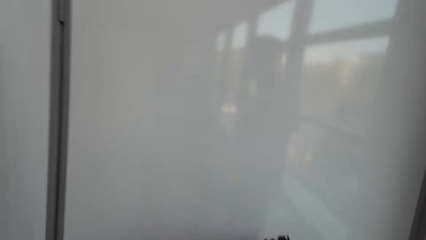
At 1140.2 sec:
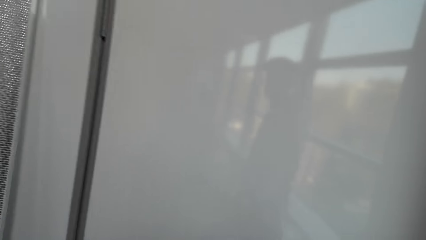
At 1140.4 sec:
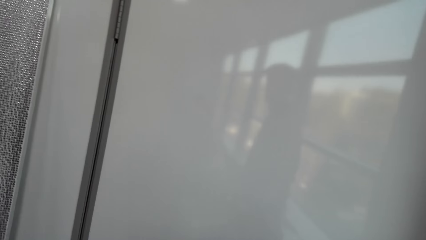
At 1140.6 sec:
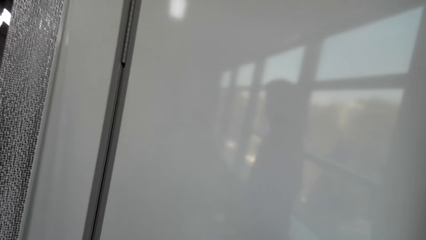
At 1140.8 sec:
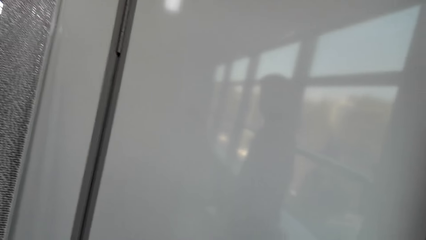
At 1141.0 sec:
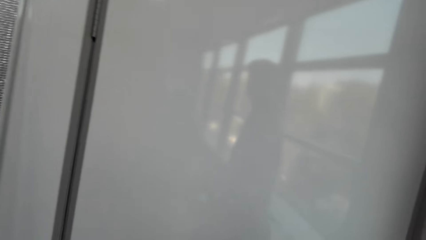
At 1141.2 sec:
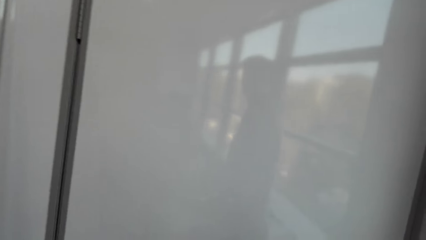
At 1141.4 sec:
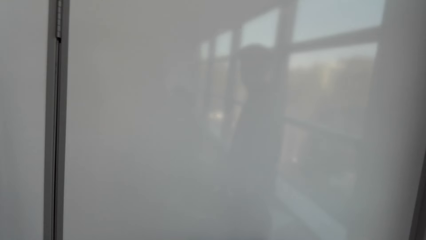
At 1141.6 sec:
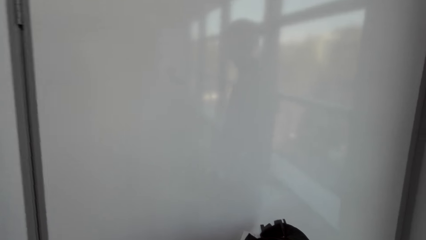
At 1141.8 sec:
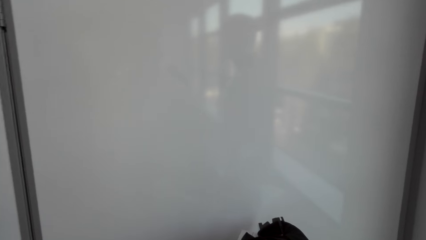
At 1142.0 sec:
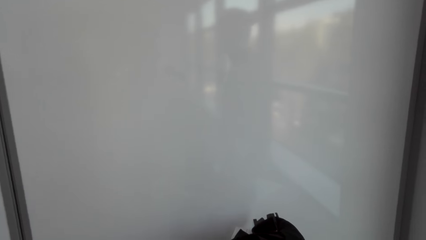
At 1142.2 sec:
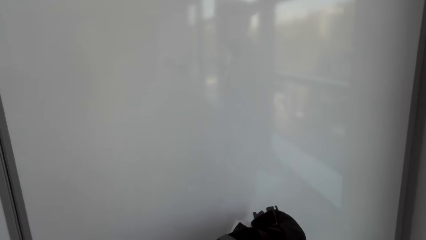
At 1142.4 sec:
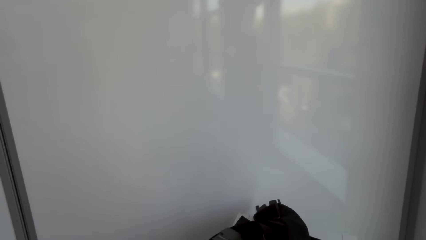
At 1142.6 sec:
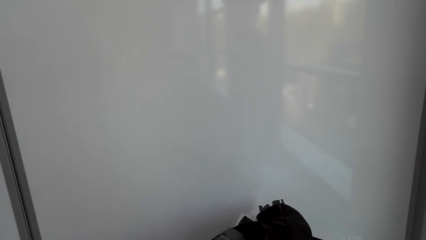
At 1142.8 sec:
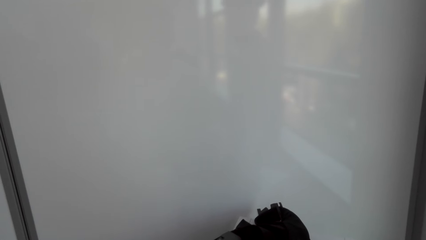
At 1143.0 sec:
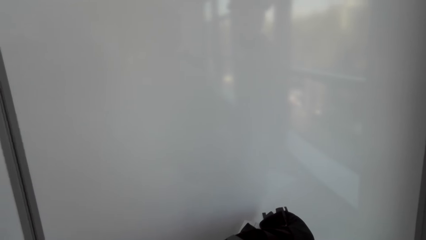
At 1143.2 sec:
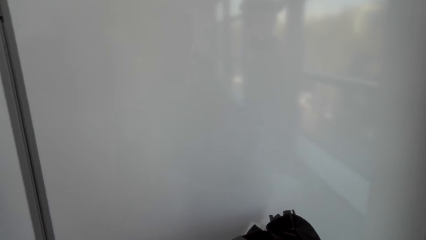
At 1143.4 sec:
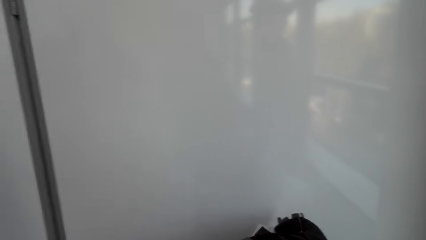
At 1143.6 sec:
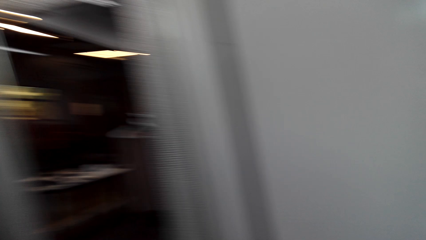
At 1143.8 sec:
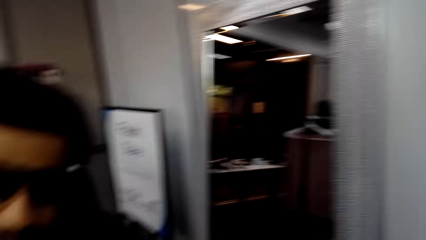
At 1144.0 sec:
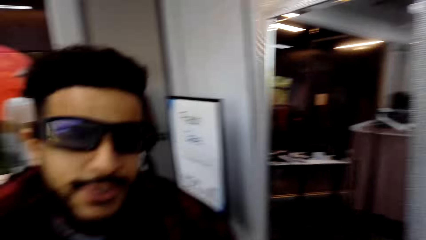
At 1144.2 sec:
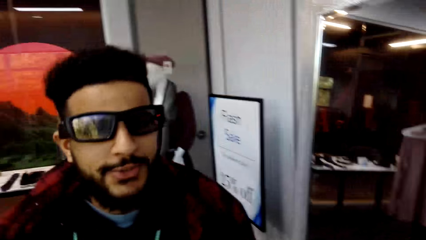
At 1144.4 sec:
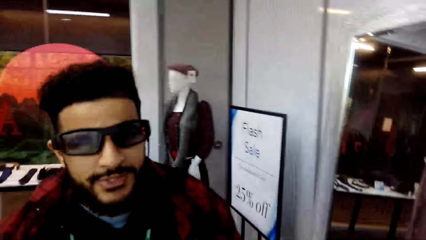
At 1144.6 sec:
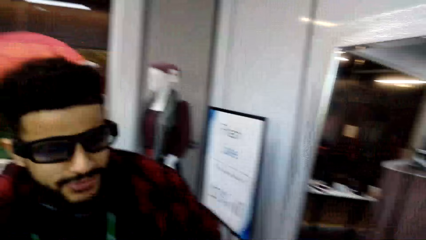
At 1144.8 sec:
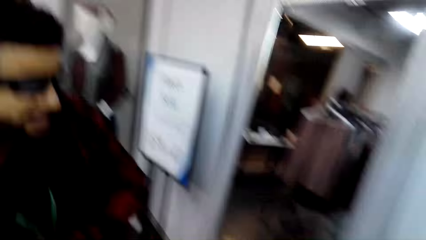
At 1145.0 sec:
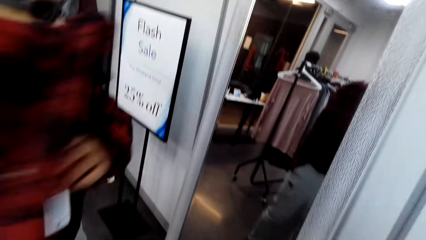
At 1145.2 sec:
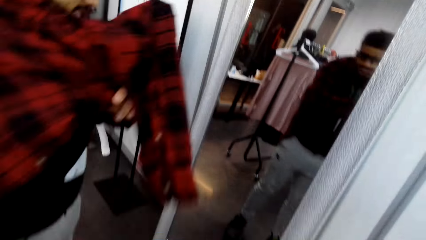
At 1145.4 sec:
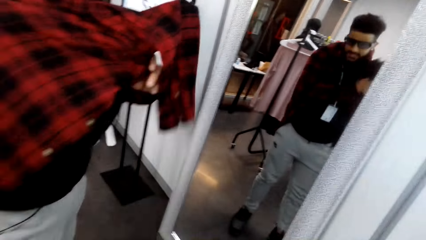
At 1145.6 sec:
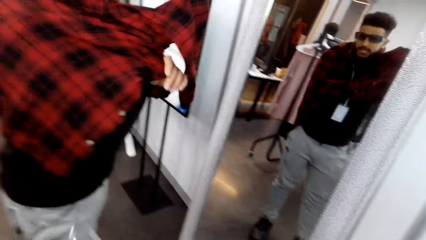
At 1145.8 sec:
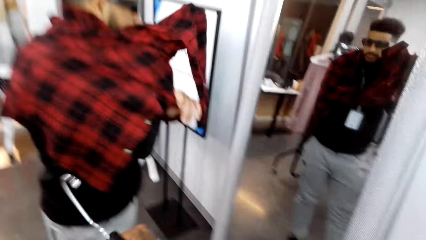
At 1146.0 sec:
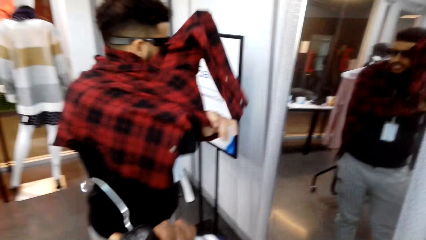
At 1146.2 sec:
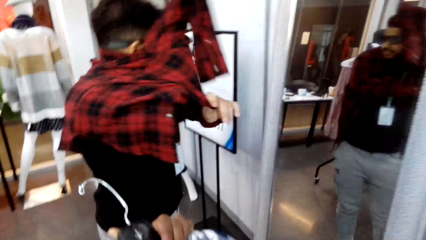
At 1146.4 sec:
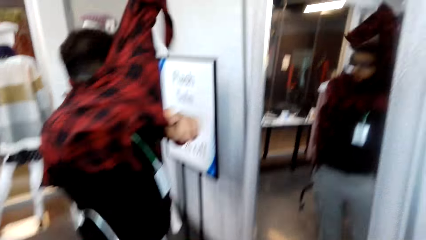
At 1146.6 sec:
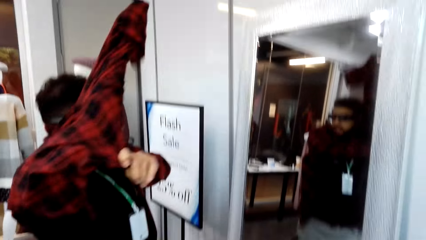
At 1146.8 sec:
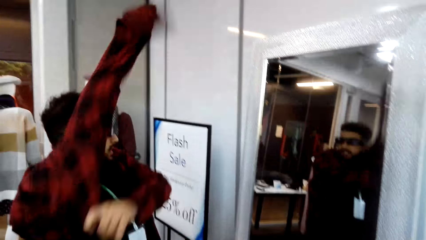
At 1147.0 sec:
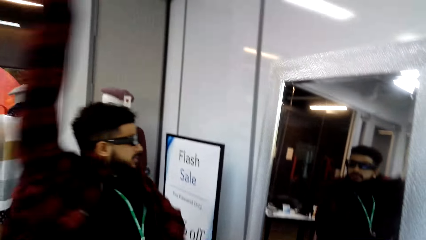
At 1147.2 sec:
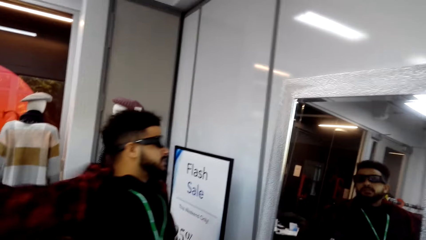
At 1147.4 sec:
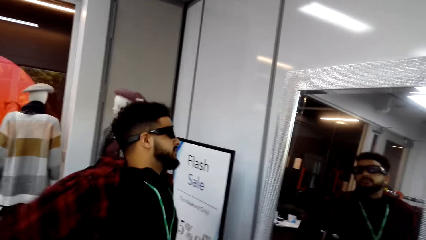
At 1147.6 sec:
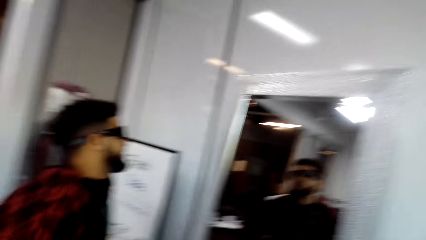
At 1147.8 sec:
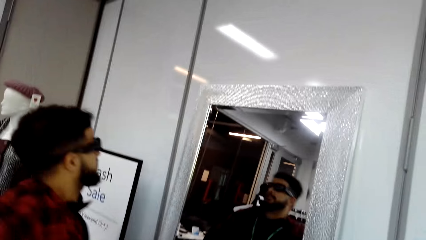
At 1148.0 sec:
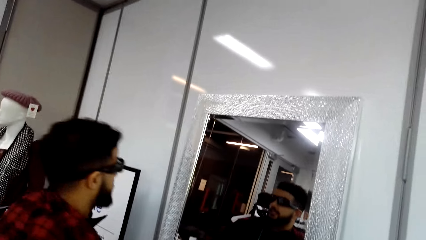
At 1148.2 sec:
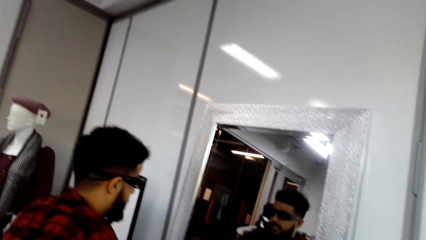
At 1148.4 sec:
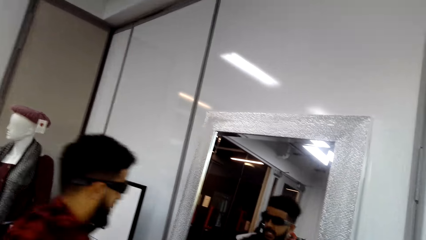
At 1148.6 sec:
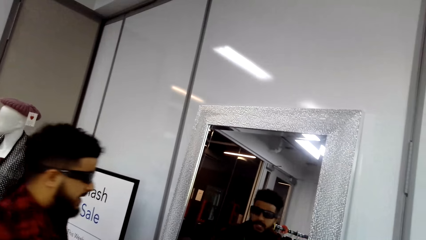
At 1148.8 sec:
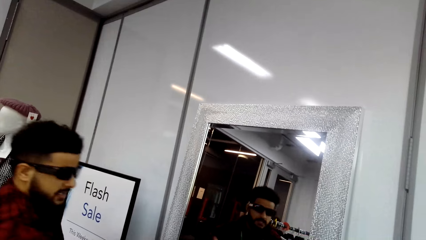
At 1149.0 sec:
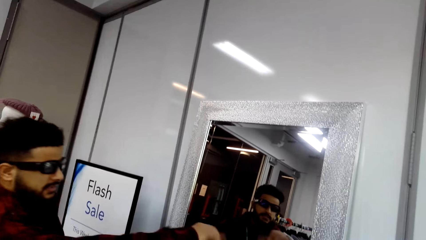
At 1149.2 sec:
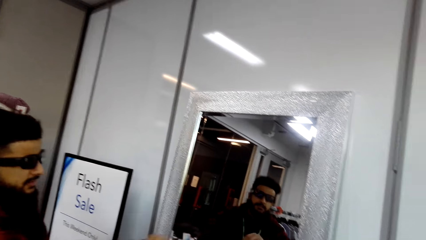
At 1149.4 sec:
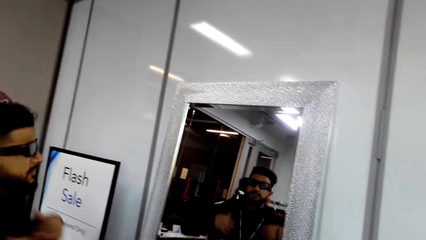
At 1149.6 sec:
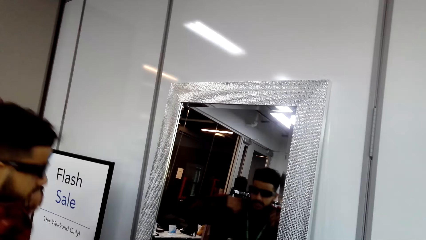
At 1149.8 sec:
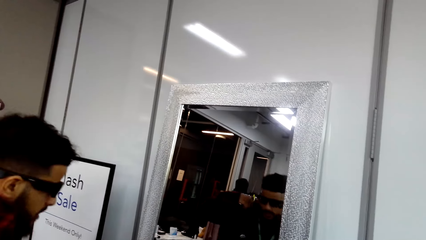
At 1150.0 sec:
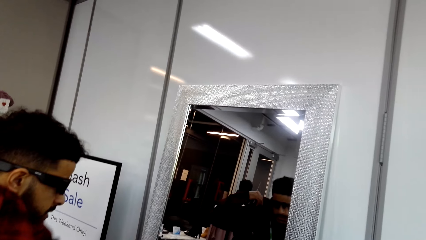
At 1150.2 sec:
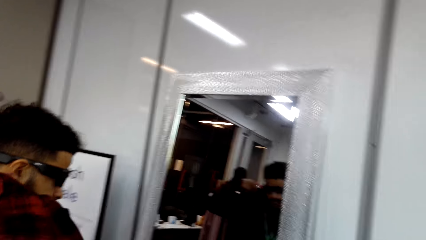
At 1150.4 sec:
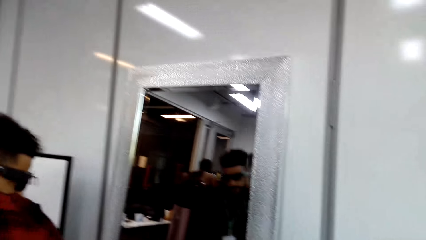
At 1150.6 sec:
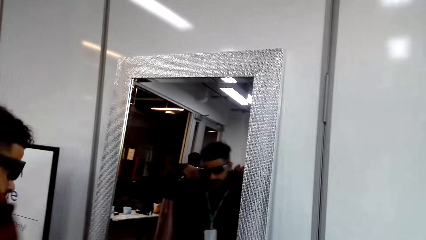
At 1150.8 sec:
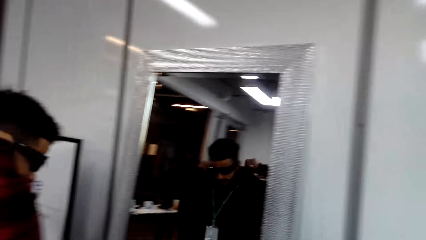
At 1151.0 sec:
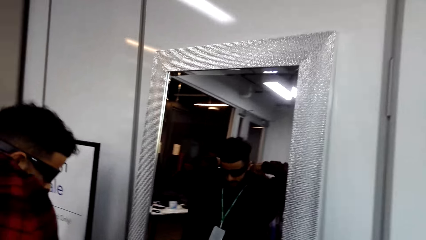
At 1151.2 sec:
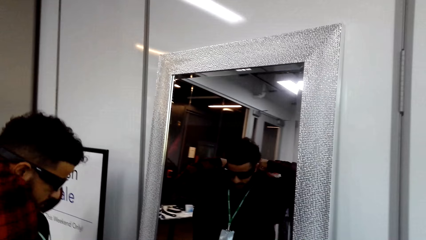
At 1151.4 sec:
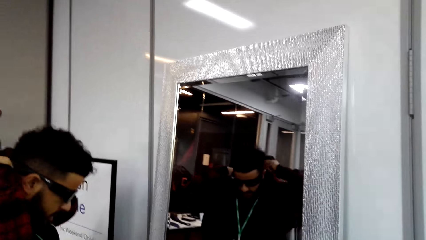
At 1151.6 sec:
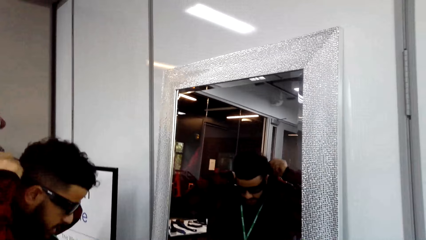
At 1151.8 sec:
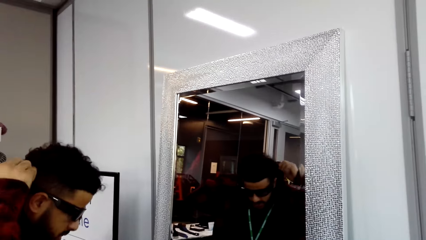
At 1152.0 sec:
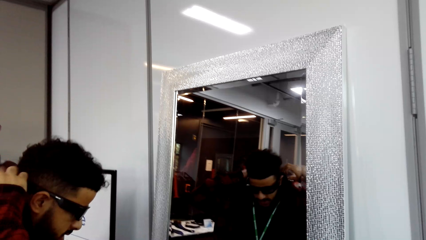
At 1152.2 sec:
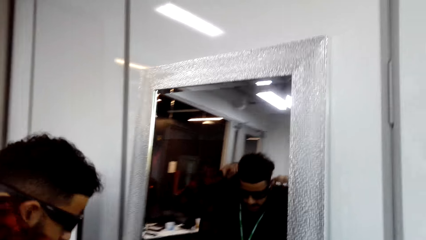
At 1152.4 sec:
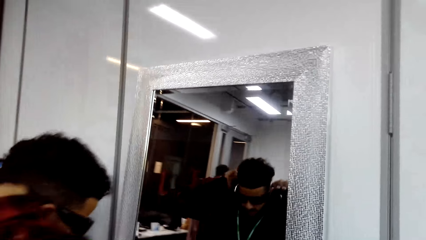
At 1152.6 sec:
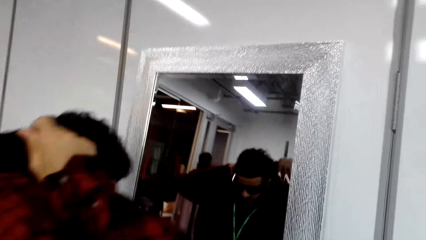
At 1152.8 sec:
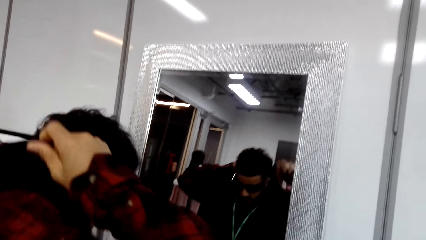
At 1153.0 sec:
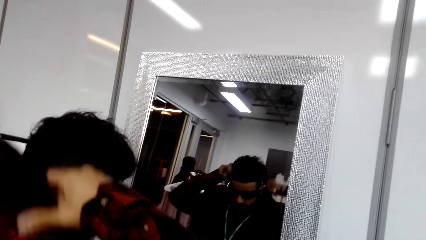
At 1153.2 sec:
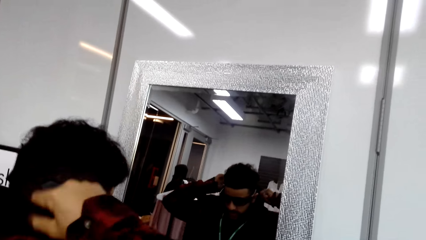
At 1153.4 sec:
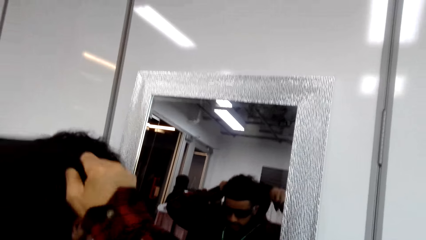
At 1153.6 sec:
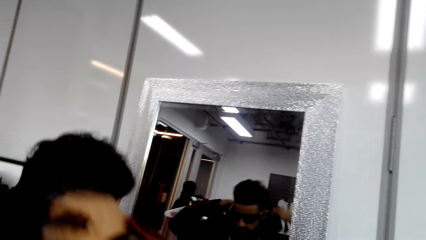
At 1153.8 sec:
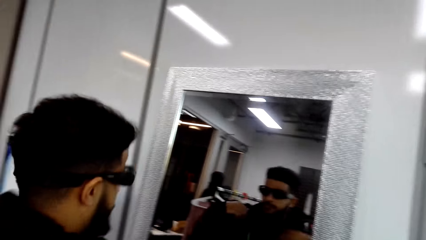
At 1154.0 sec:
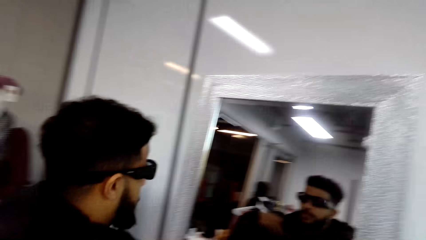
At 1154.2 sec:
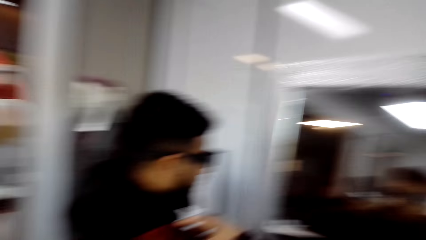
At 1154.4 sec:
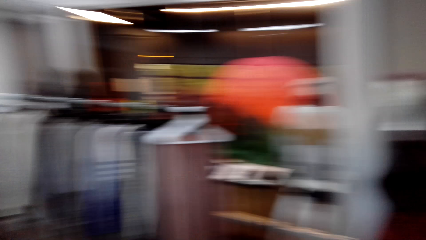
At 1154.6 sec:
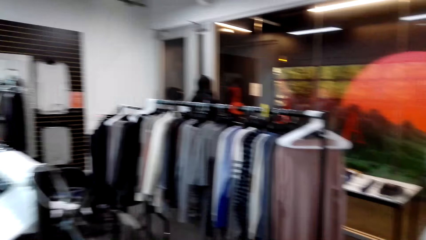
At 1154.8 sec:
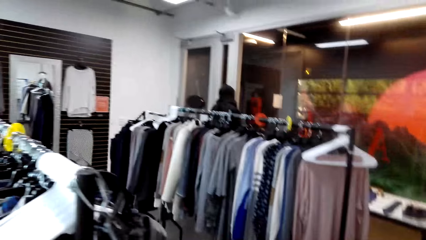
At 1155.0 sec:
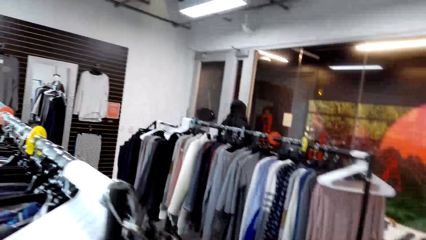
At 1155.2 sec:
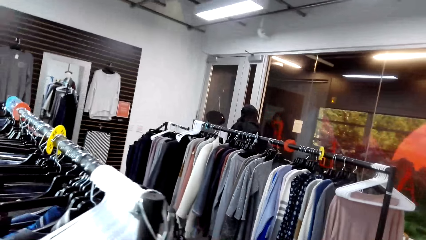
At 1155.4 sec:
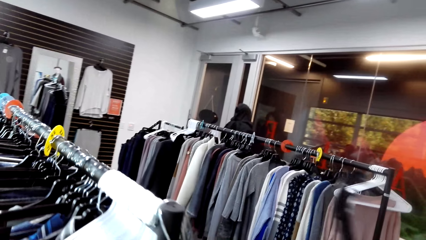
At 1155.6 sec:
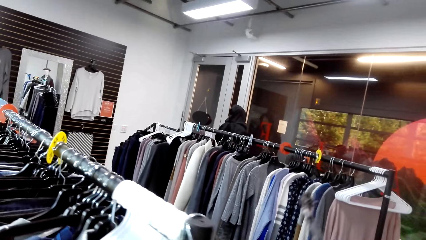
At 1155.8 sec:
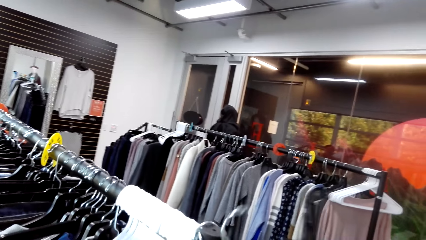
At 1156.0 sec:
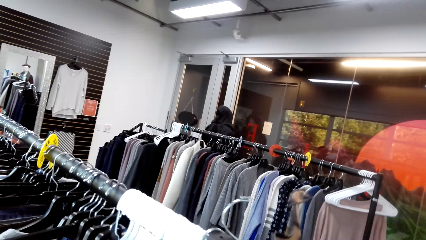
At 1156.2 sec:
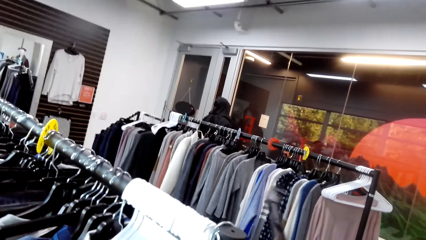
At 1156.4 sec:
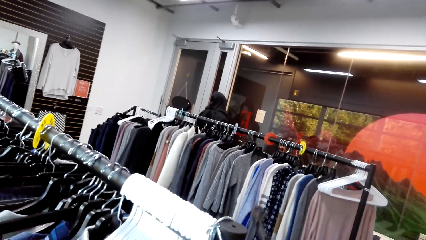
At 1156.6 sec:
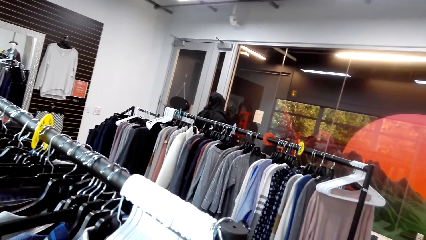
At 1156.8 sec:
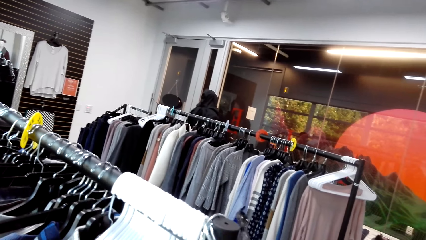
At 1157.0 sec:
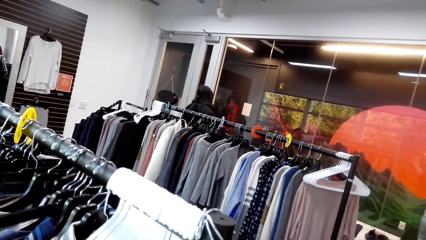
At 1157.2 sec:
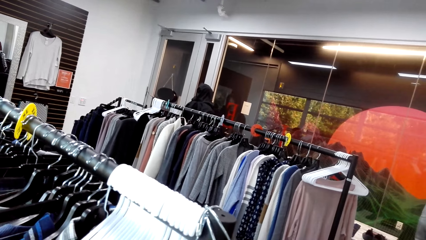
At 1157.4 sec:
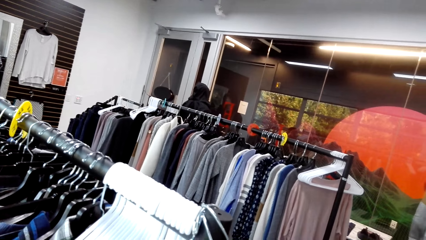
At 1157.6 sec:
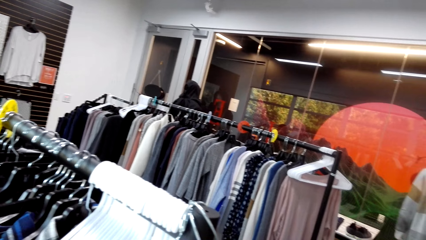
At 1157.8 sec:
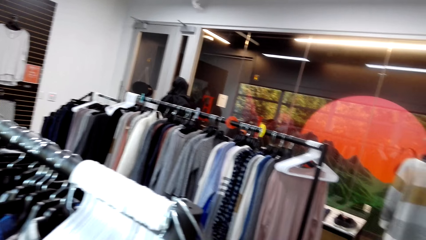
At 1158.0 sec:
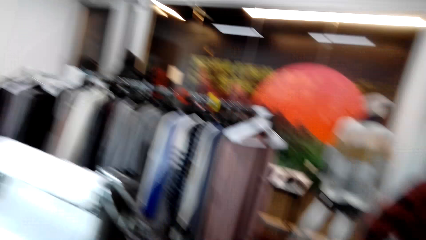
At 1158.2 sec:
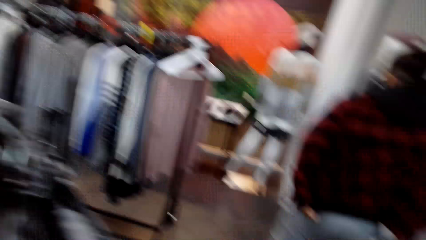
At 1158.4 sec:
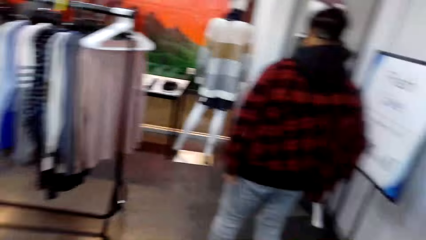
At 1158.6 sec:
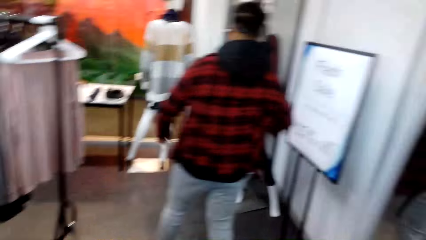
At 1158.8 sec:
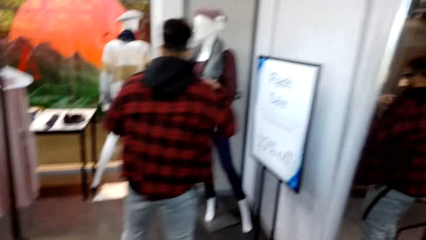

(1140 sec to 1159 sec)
The camera wearer turns around the shop. The man sings. He puts on a cloth. He looks at the mirror. He adjusts the cloth. The camera wearer picks clothes from the stand. They hang the clothes on the hang line.
